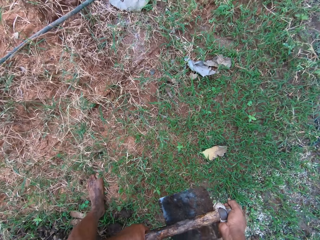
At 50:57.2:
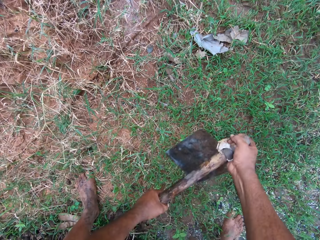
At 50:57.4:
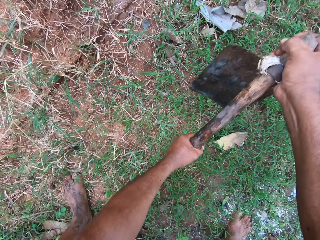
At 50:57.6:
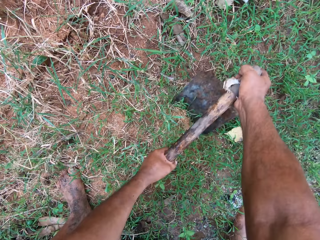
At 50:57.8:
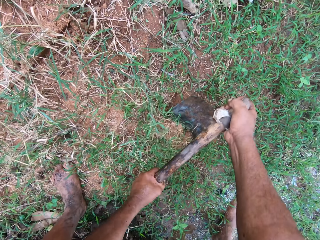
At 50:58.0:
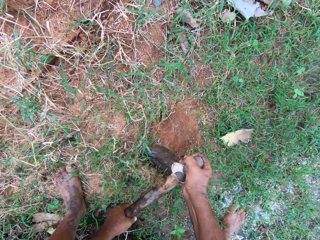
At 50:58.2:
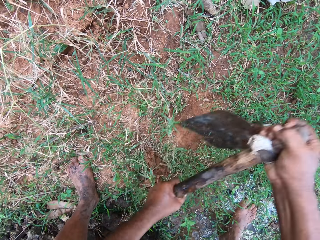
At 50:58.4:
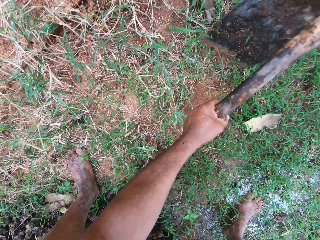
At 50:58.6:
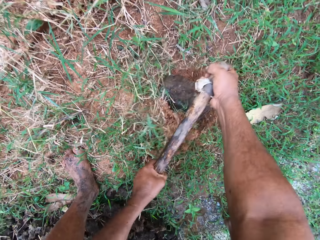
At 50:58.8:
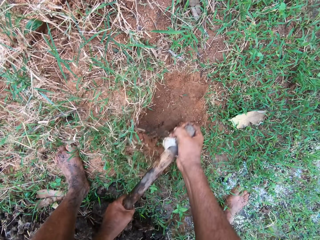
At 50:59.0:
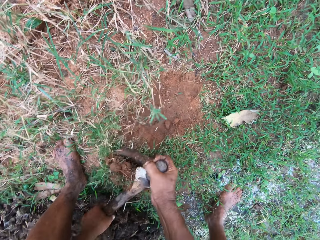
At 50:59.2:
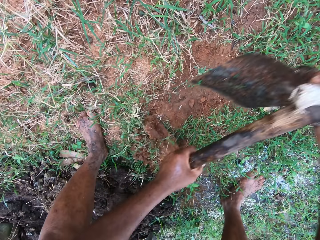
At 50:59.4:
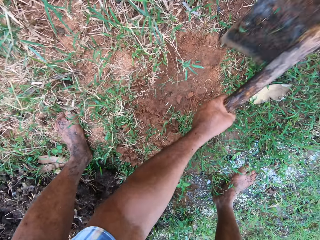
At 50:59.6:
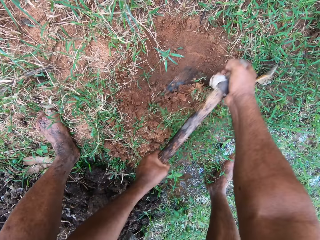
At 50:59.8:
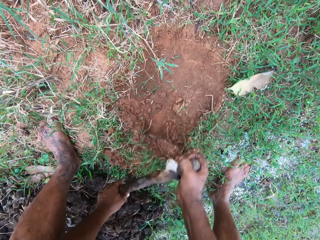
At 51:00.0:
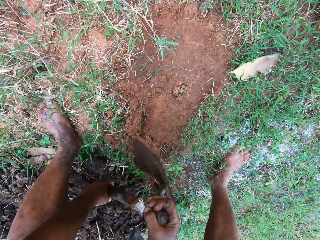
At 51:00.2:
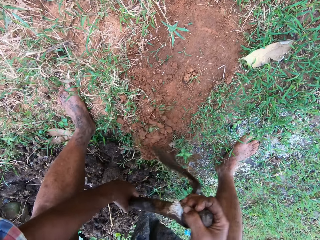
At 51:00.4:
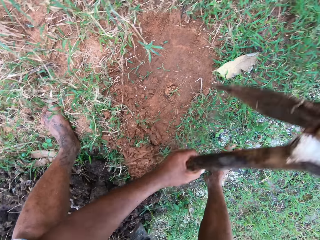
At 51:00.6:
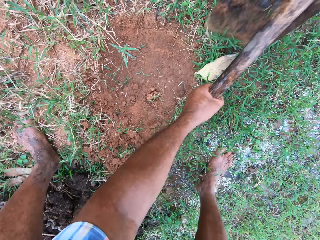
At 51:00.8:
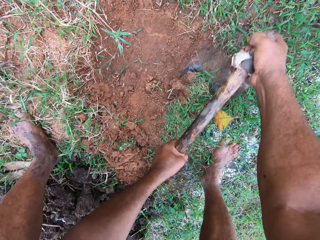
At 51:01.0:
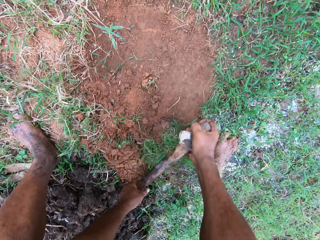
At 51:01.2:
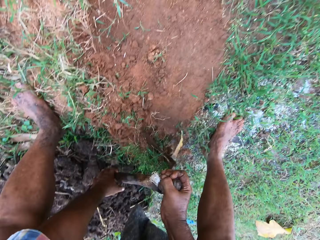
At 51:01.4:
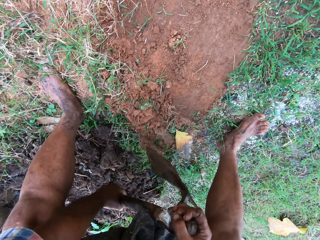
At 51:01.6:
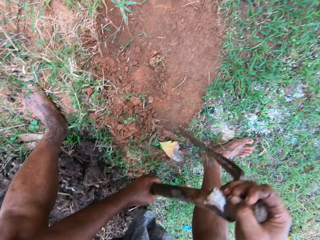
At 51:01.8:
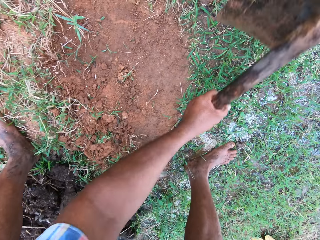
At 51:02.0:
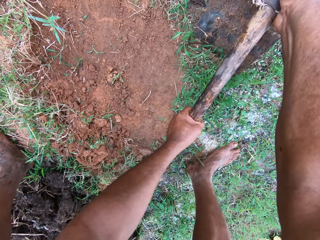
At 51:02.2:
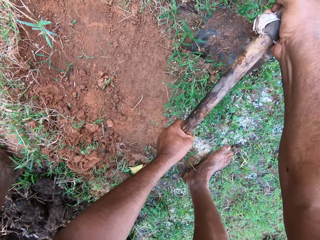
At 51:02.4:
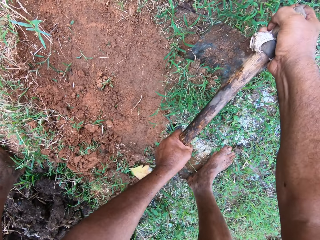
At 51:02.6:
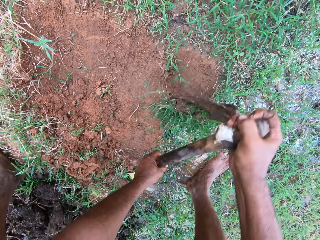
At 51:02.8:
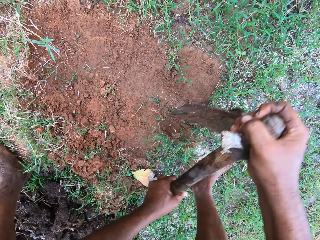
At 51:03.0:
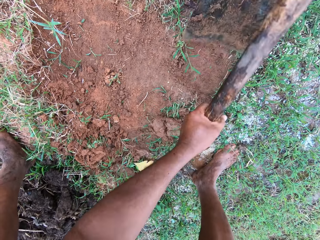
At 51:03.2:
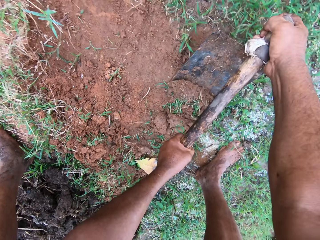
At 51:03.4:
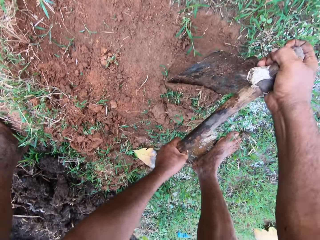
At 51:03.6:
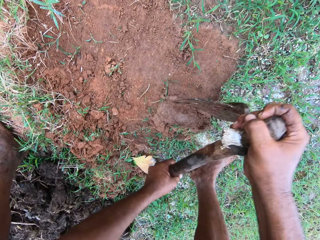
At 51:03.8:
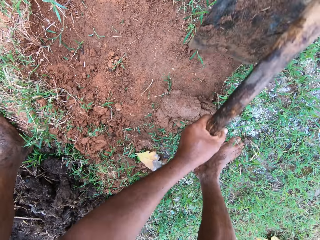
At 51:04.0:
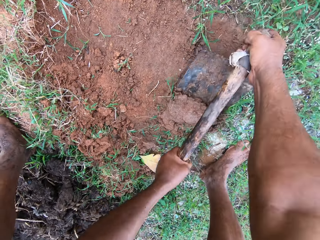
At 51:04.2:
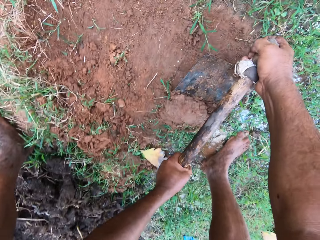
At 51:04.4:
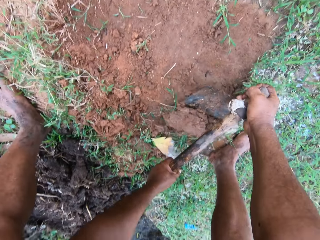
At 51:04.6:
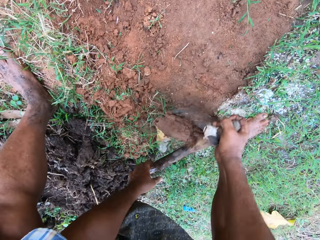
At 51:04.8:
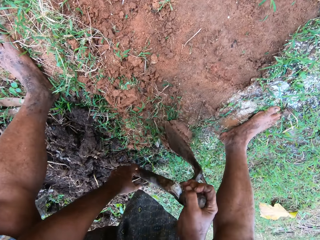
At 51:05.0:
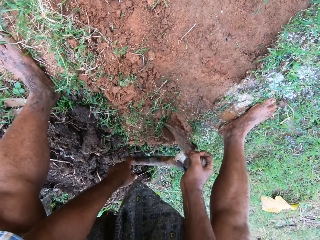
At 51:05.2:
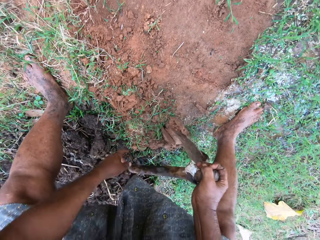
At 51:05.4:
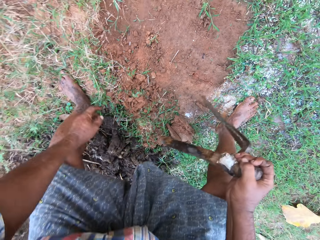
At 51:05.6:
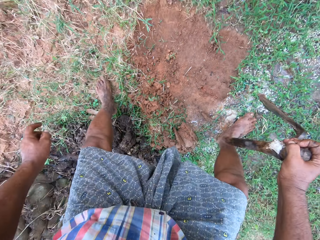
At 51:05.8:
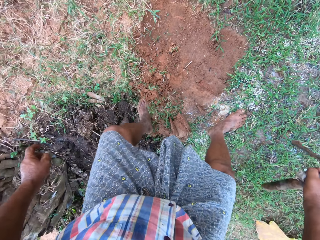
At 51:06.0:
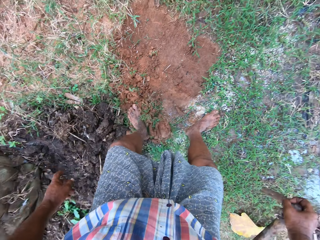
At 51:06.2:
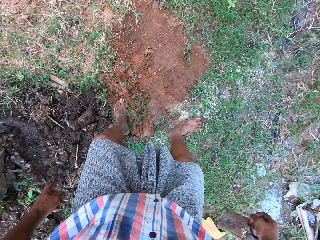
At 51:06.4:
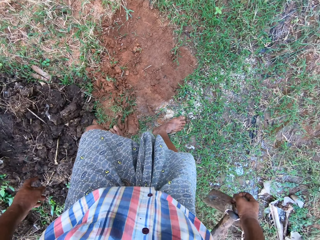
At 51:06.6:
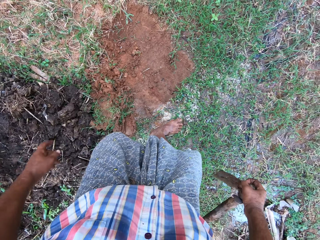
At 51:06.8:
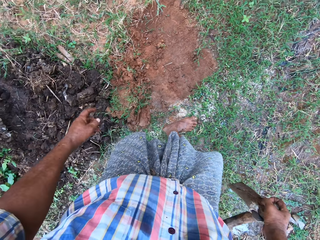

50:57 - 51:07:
The camera wearer clears the grasses on the ground with the hoe. They dig the ground.

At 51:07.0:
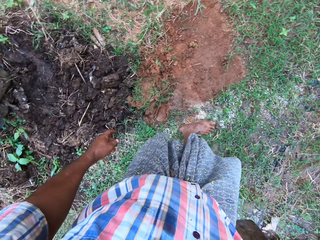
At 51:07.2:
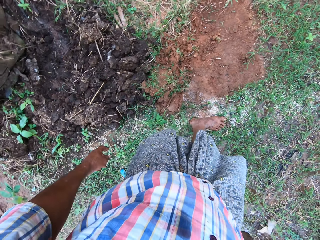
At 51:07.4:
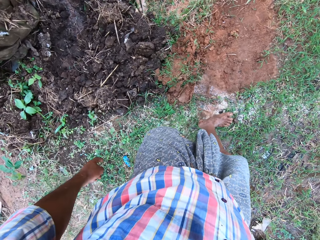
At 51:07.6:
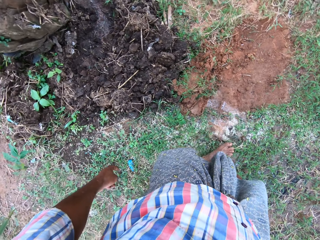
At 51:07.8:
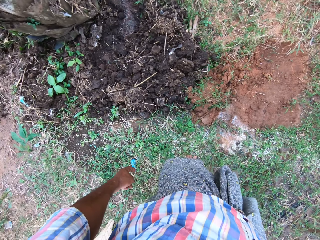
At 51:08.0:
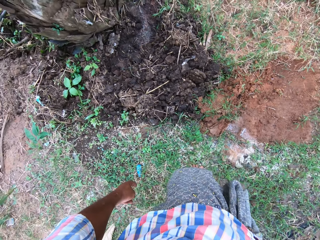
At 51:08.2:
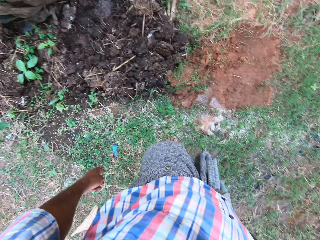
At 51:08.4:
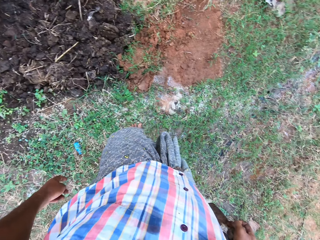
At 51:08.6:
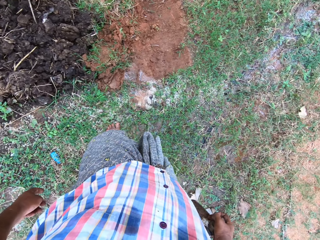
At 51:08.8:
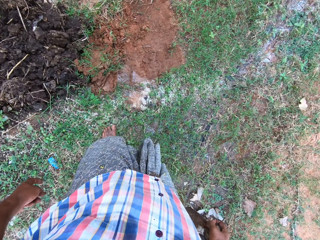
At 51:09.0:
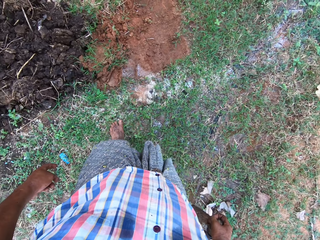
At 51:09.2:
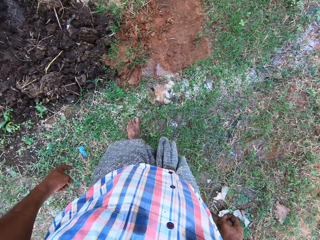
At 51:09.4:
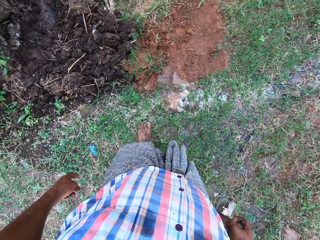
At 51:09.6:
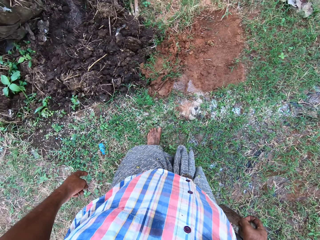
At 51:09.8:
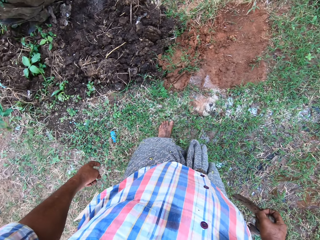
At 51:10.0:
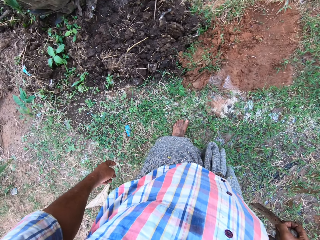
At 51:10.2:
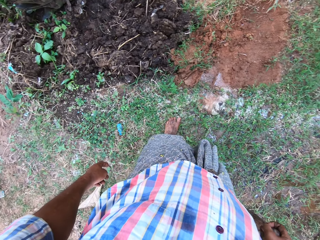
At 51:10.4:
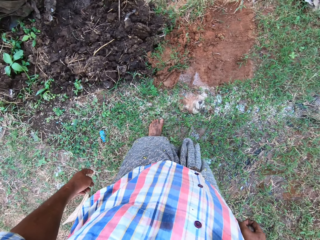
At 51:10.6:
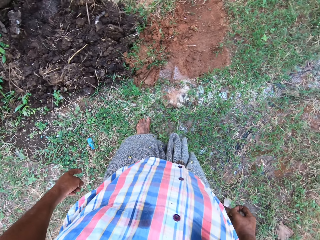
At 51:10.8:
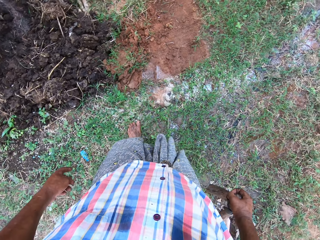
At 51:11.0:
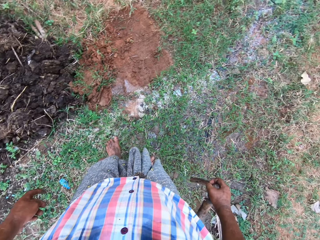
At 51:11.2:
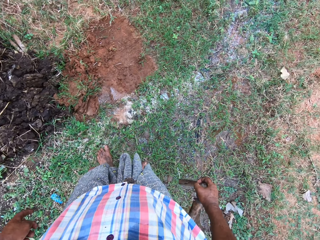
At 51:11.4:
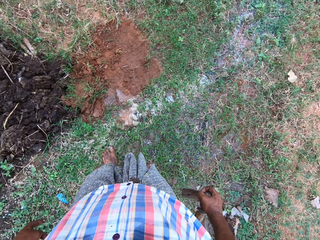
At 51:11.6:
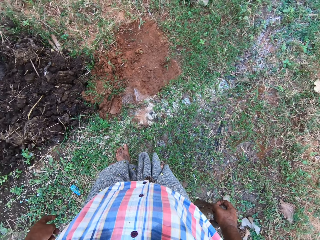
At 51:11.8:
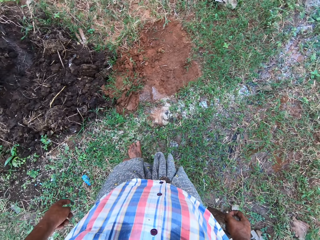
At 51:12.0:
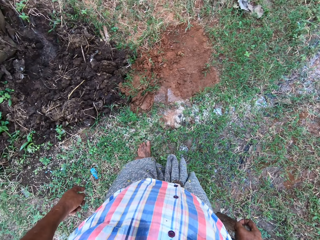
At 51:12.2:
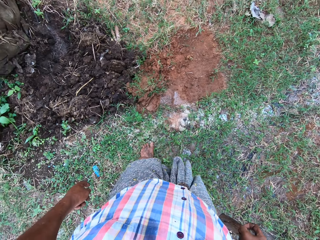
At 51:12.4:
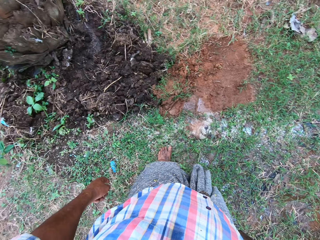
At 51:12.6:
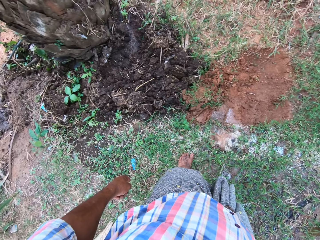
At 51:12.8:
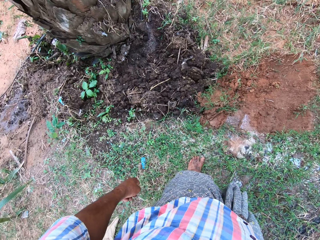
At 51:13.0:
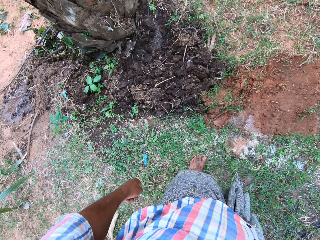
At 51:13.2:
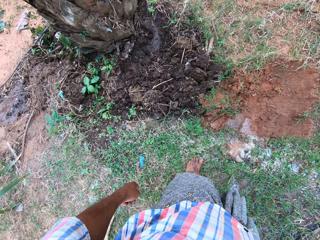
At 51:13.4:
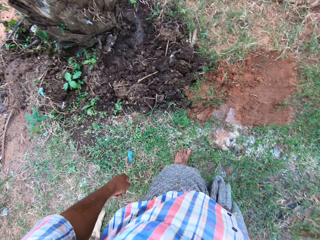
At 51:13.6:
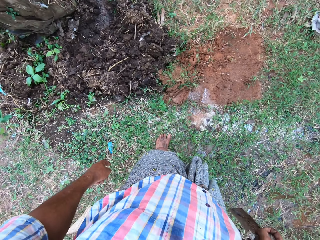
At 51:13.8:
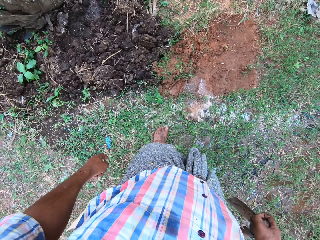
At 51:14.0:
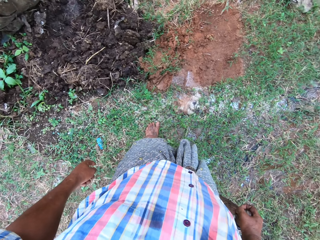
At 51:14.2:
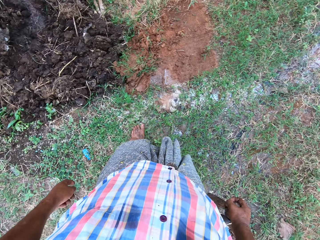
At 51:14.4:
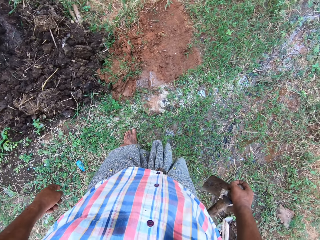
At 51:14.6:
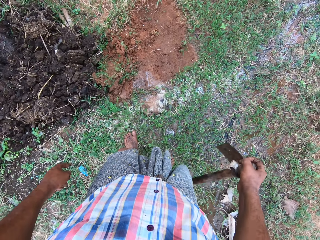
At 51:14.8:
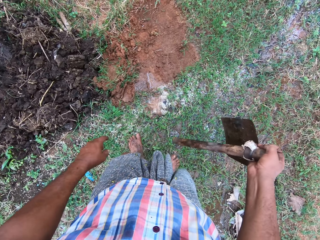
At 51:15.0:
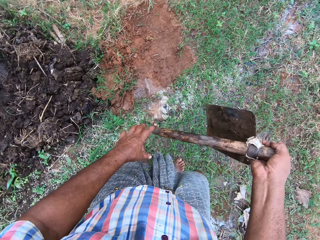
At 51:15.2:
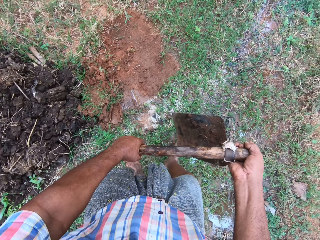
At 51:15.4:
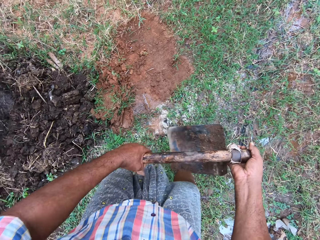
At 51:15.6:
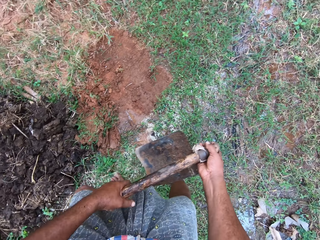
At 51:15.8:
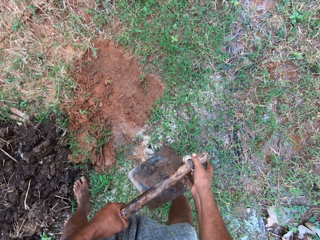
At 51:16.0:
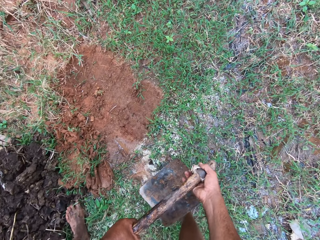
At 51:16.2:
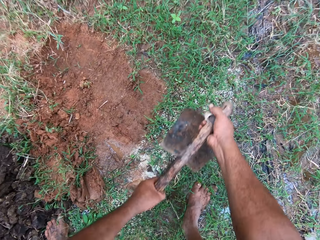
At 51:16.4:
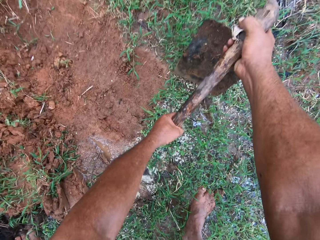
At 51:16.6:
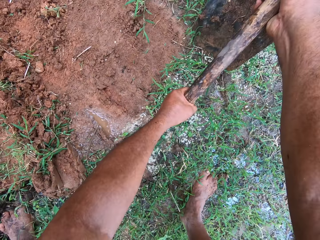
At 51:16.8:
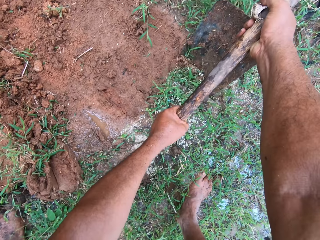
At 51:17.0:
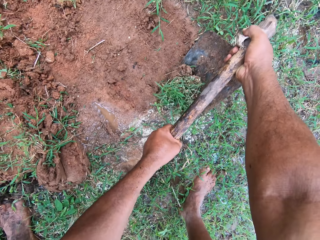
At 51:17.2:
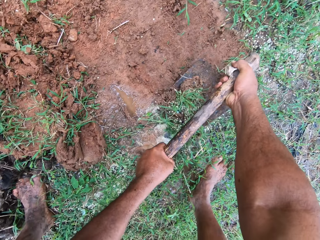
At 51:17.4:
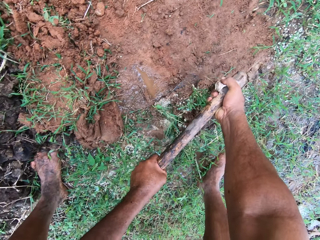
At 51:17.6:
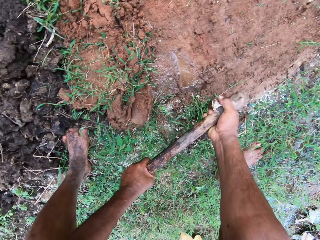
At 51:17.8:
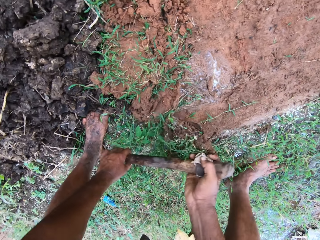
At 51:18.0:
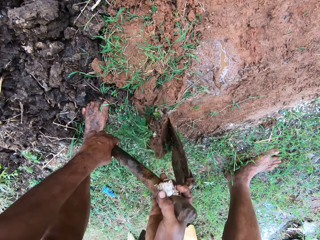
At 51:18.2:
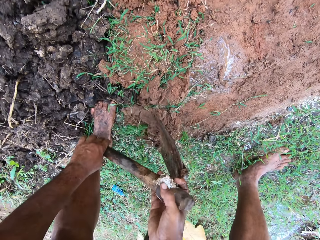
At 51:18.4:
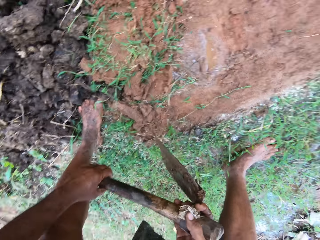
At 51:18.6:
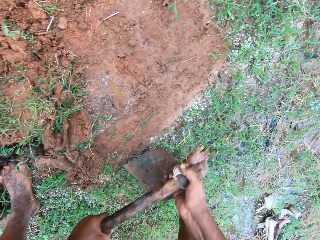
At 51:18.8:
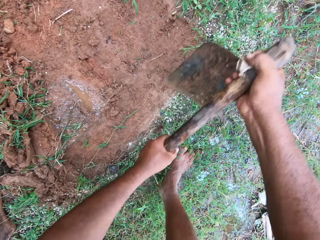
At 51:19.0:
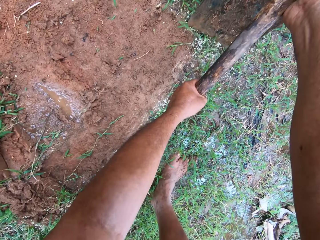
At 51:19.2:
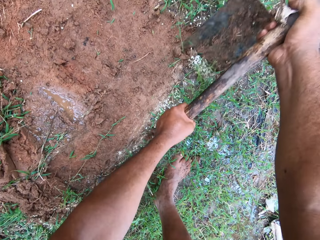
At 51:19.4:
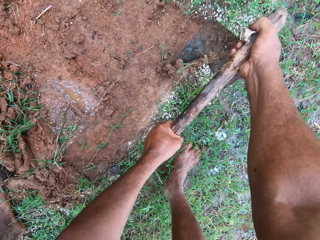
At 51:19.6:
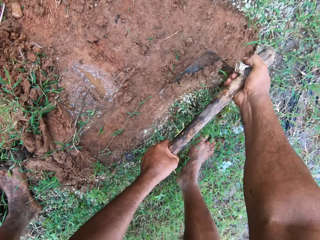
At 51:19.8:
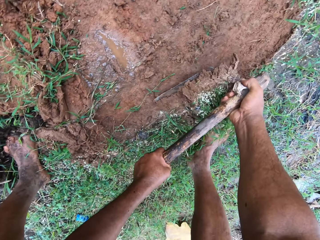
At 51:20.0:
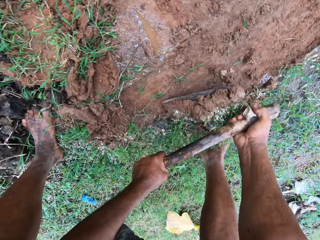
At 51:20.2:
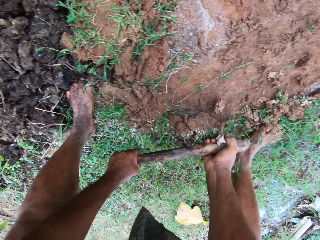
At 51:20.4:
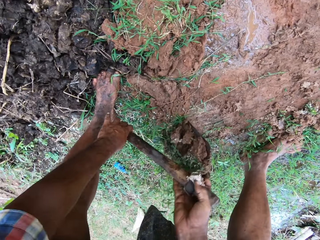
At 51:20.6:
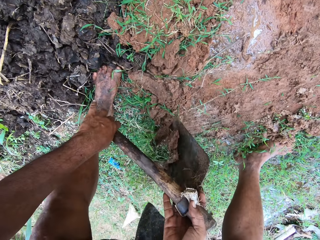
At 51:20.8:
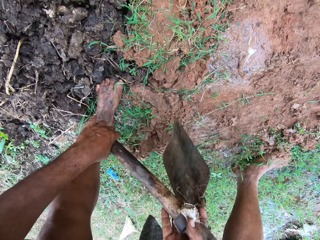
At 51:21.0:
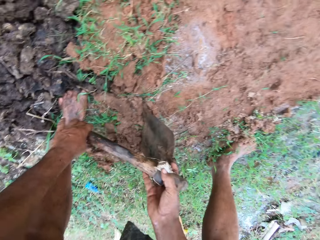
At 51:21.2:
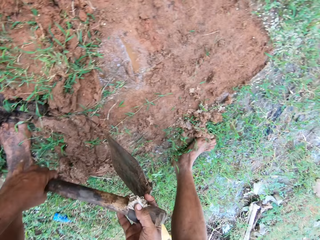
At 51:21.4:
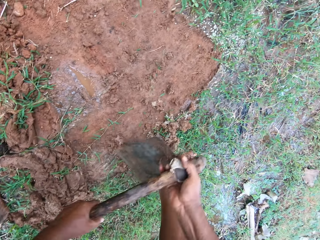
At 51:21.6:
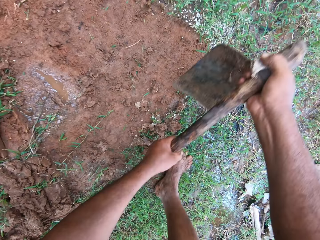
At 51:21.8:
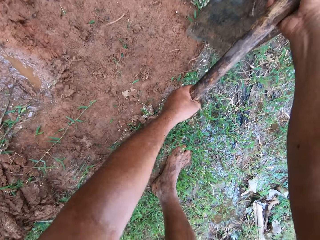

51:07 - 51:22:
The camera wearer looks around. They clear the grasses on the ground with the hoe. They dig the ground.
